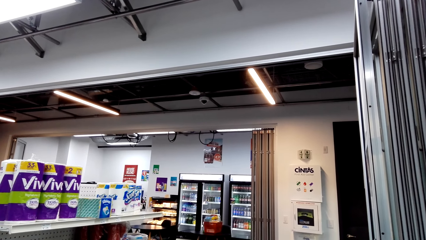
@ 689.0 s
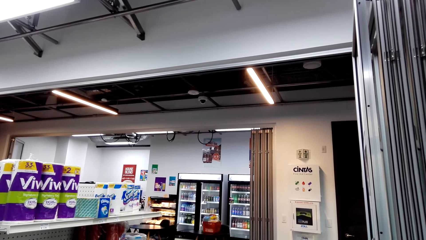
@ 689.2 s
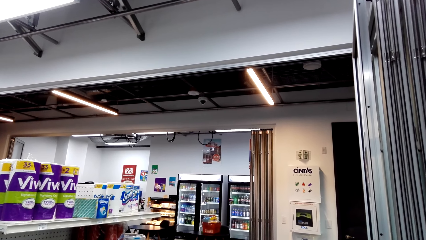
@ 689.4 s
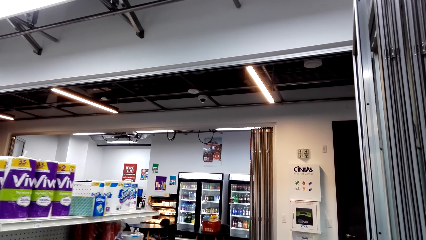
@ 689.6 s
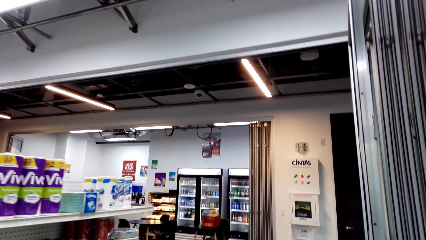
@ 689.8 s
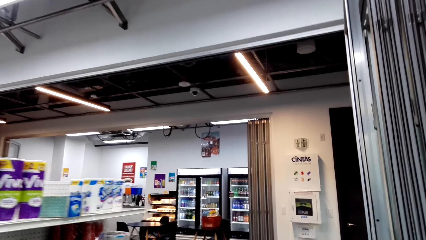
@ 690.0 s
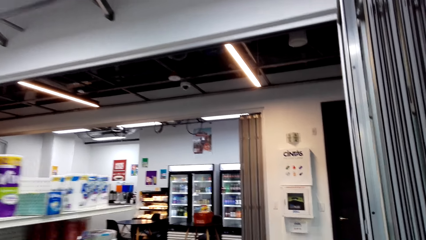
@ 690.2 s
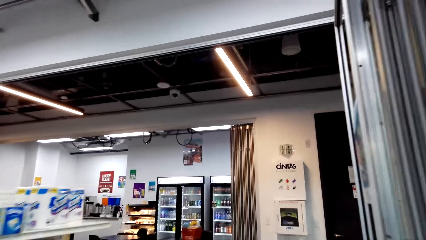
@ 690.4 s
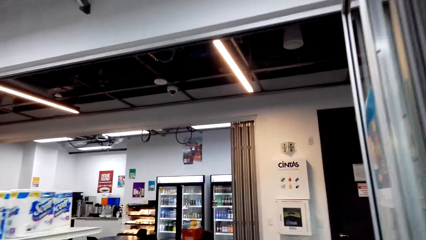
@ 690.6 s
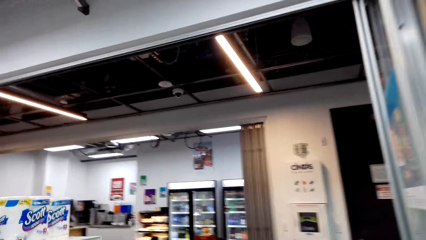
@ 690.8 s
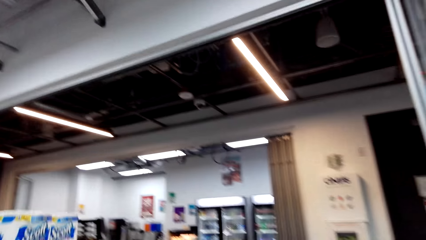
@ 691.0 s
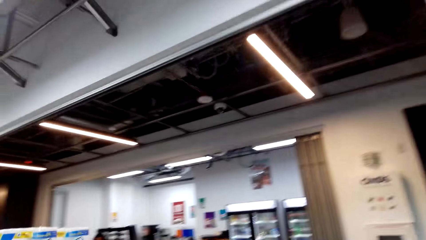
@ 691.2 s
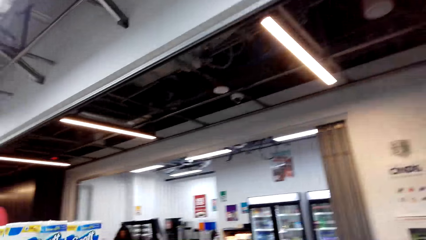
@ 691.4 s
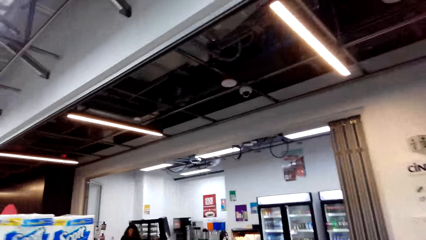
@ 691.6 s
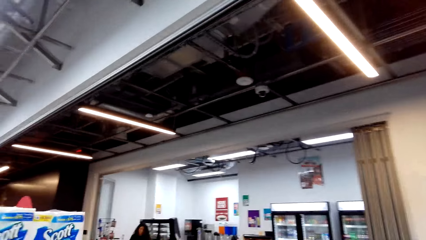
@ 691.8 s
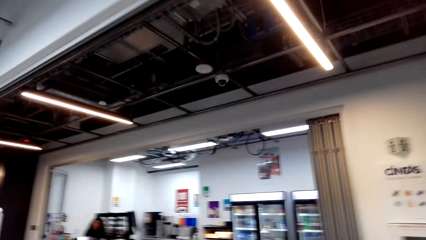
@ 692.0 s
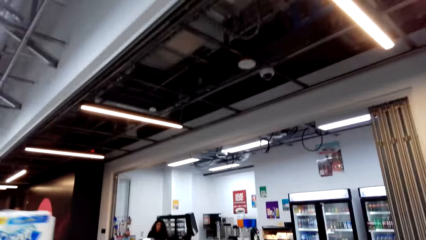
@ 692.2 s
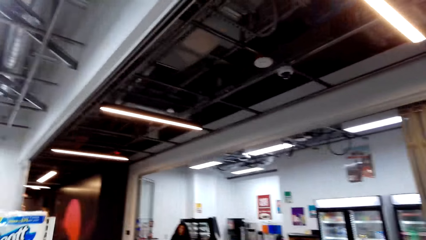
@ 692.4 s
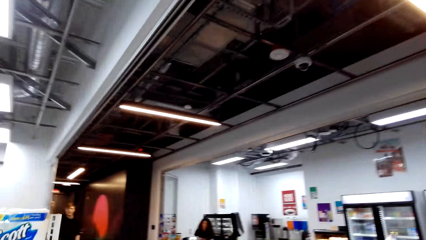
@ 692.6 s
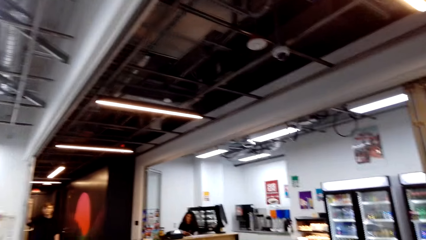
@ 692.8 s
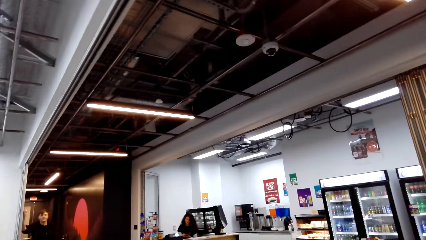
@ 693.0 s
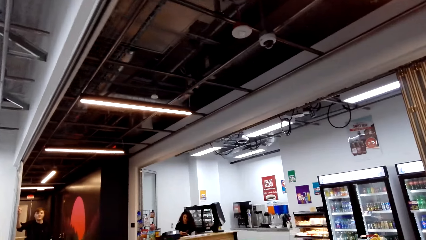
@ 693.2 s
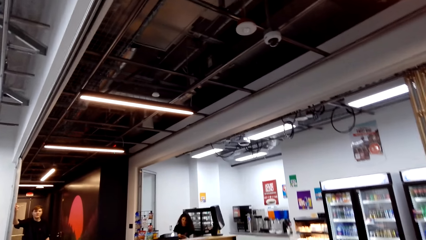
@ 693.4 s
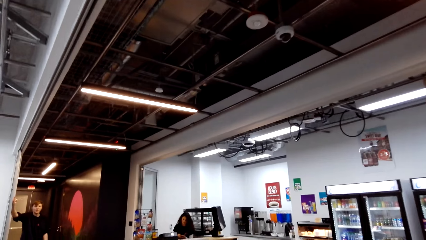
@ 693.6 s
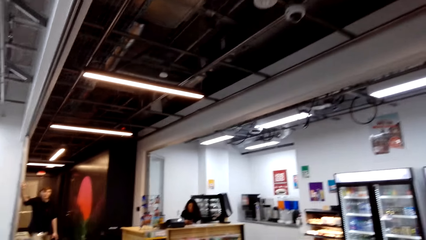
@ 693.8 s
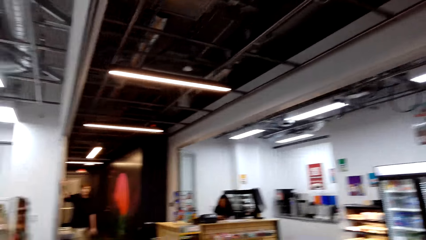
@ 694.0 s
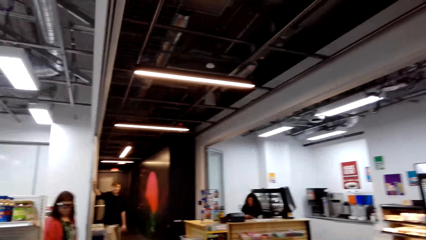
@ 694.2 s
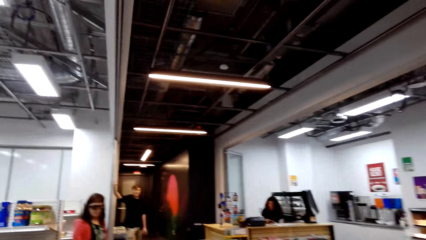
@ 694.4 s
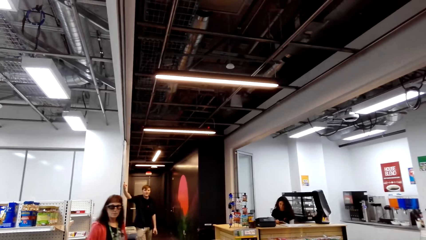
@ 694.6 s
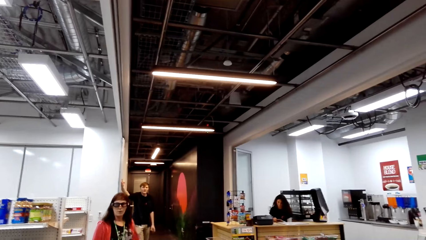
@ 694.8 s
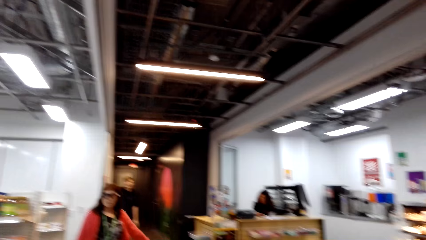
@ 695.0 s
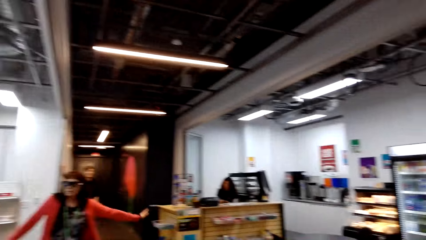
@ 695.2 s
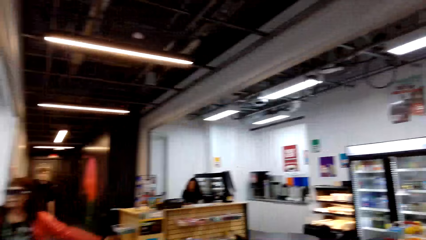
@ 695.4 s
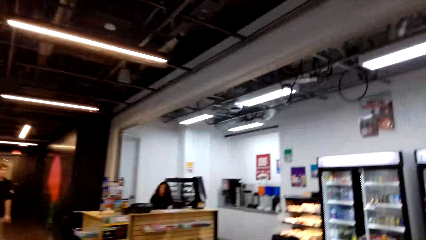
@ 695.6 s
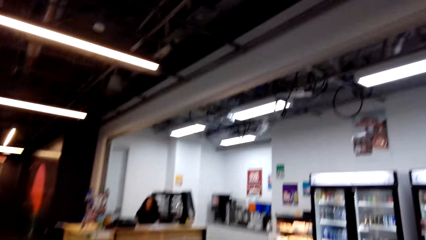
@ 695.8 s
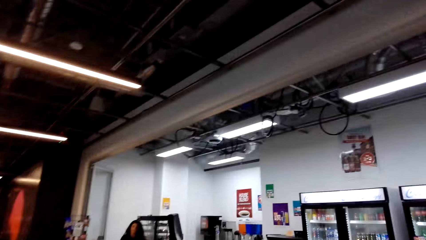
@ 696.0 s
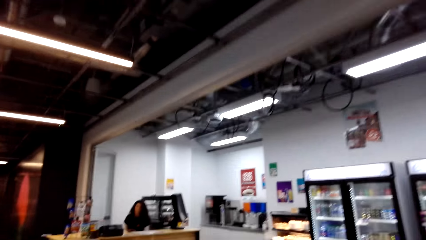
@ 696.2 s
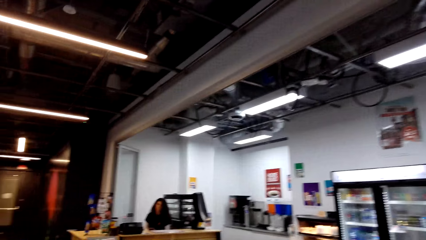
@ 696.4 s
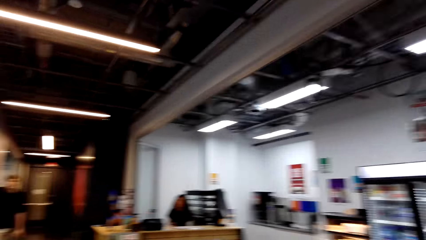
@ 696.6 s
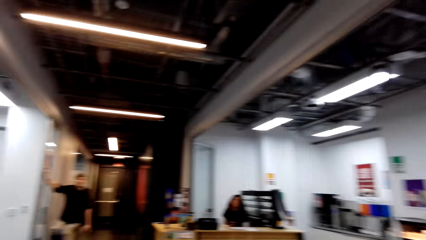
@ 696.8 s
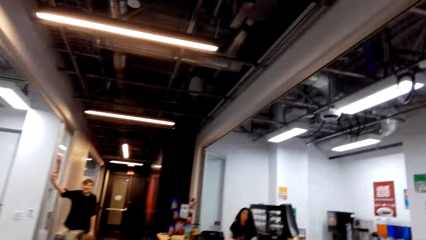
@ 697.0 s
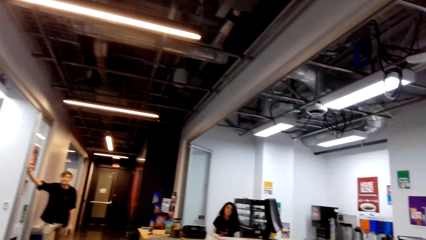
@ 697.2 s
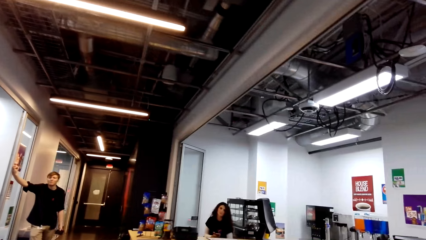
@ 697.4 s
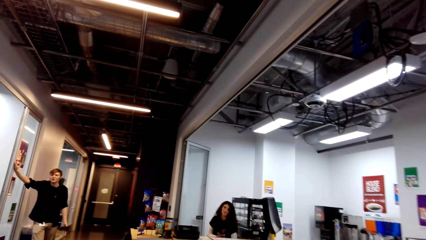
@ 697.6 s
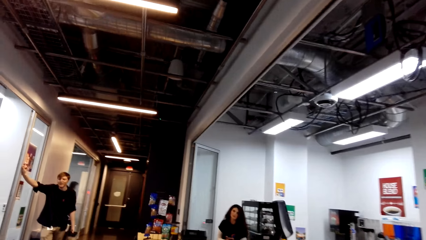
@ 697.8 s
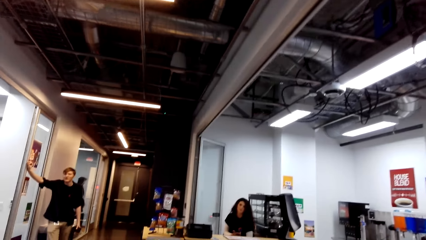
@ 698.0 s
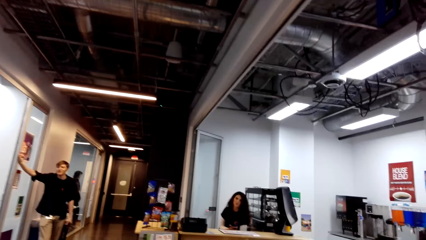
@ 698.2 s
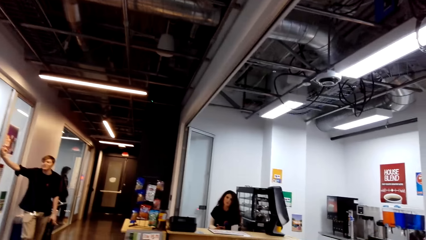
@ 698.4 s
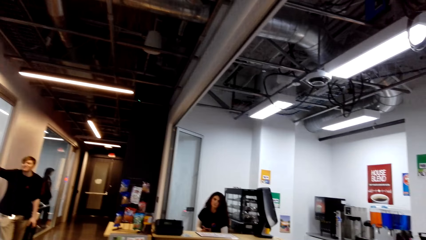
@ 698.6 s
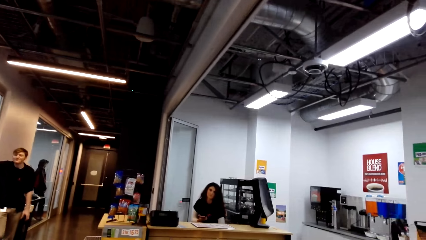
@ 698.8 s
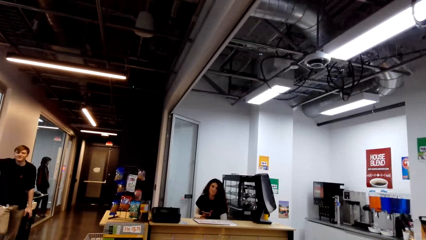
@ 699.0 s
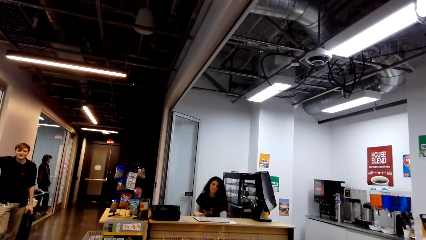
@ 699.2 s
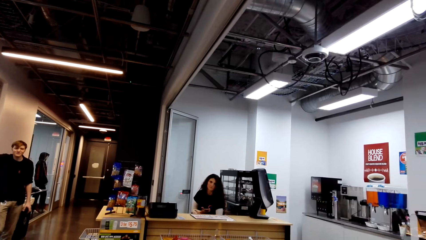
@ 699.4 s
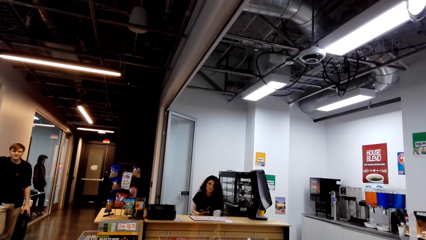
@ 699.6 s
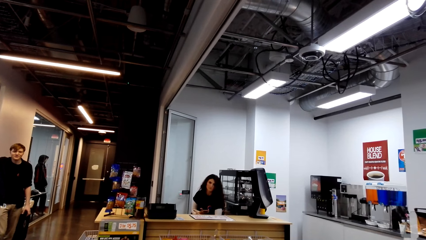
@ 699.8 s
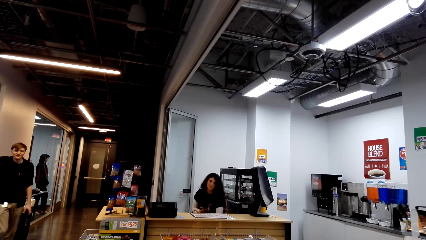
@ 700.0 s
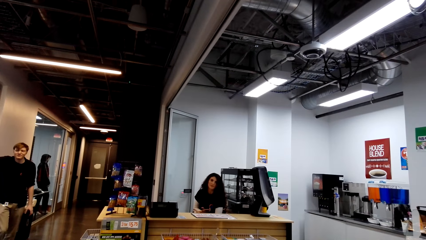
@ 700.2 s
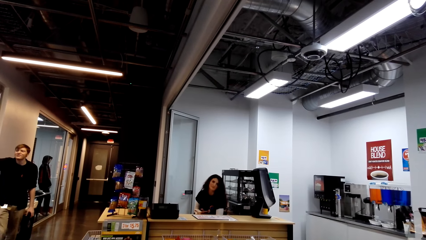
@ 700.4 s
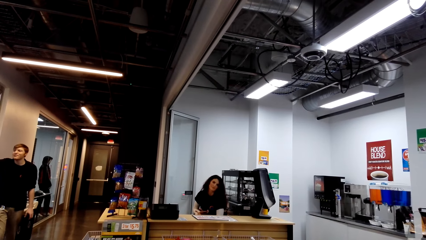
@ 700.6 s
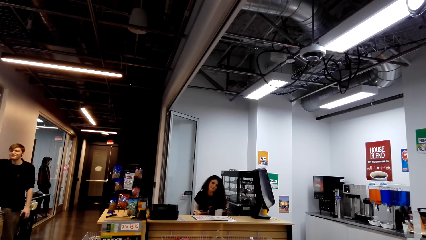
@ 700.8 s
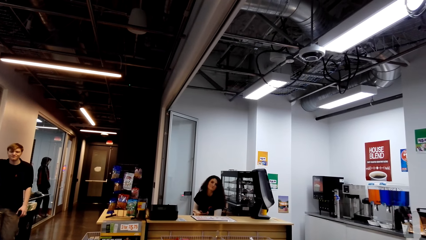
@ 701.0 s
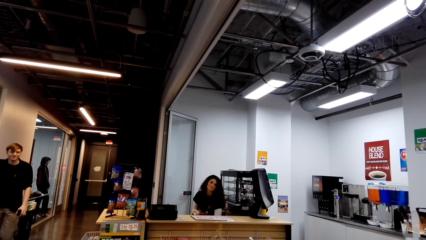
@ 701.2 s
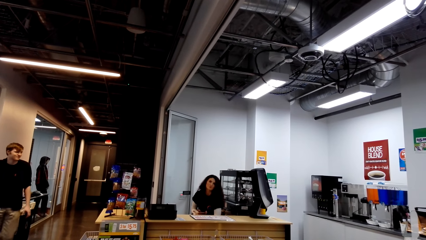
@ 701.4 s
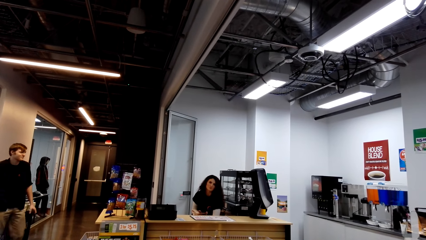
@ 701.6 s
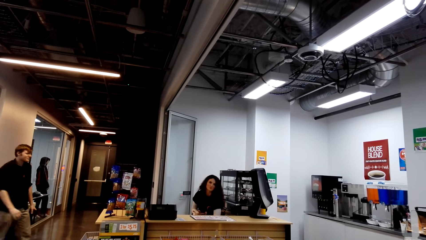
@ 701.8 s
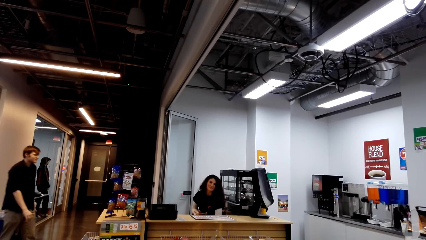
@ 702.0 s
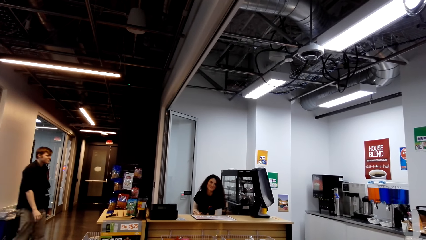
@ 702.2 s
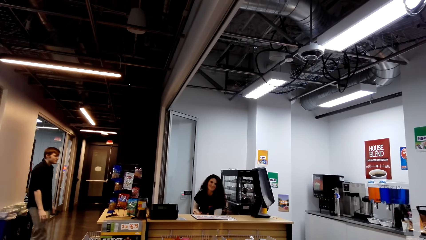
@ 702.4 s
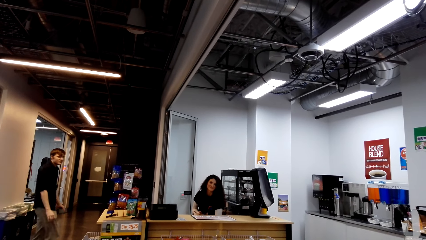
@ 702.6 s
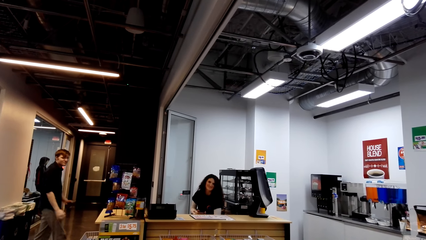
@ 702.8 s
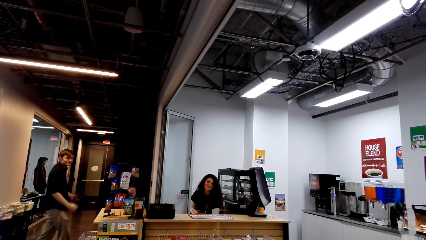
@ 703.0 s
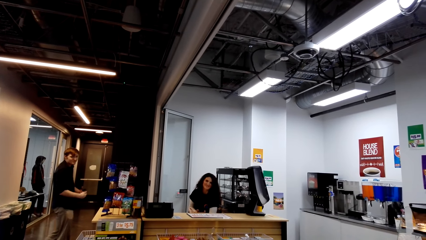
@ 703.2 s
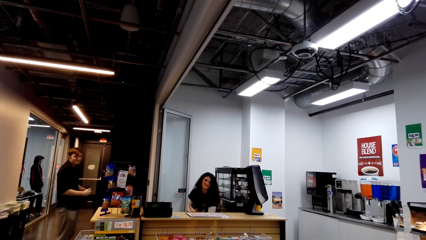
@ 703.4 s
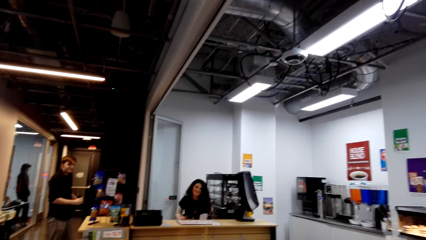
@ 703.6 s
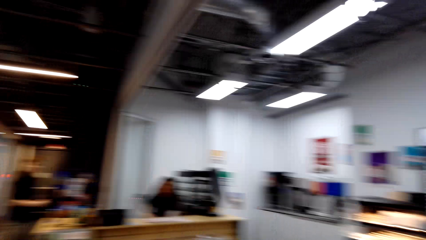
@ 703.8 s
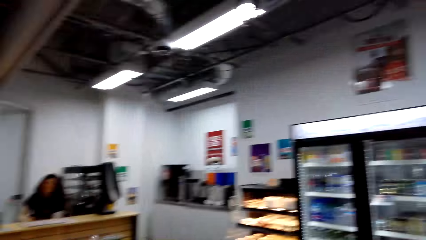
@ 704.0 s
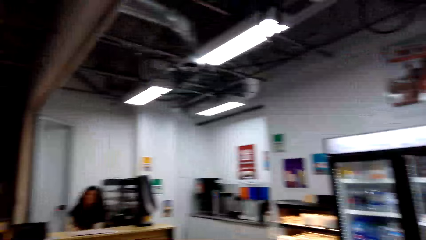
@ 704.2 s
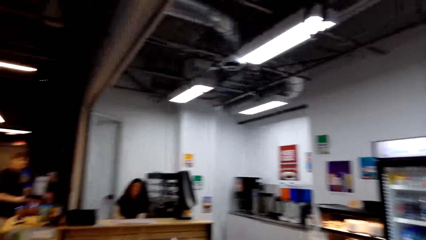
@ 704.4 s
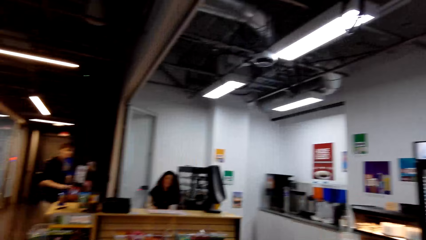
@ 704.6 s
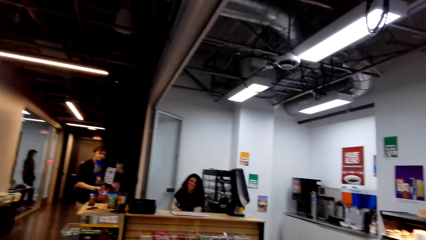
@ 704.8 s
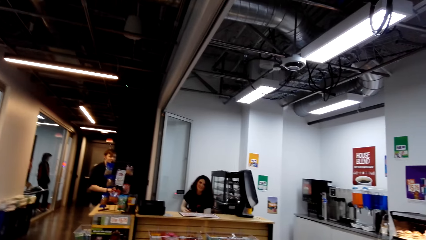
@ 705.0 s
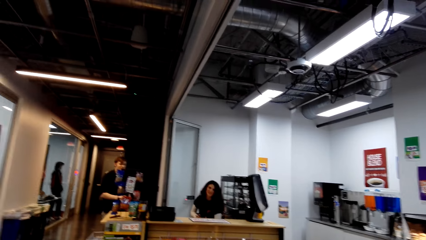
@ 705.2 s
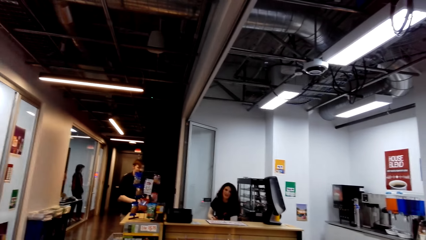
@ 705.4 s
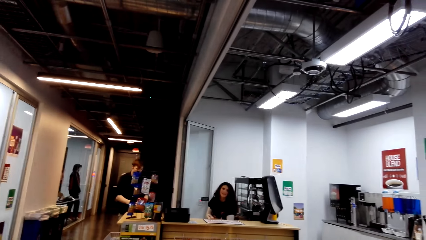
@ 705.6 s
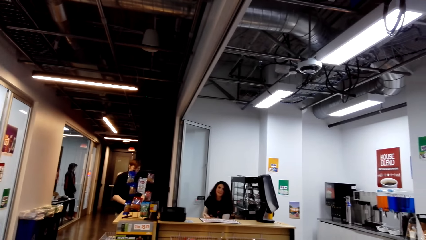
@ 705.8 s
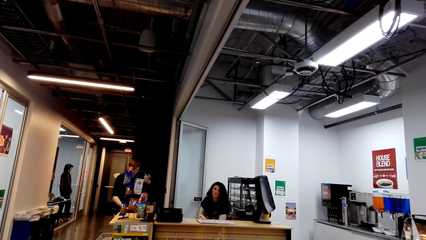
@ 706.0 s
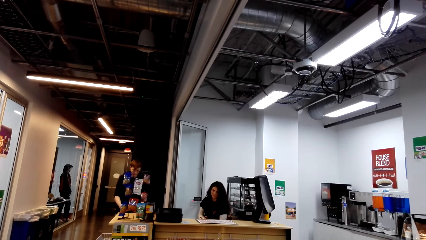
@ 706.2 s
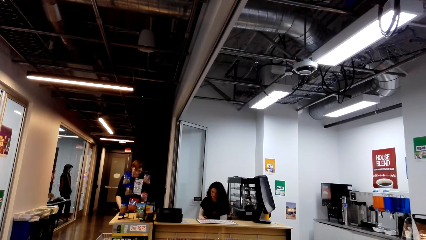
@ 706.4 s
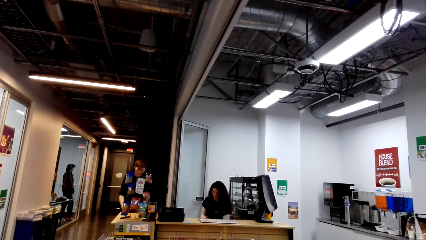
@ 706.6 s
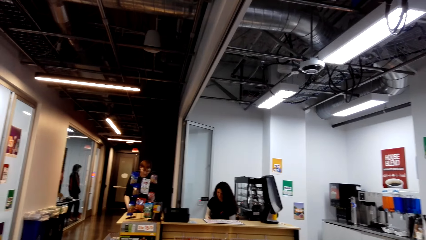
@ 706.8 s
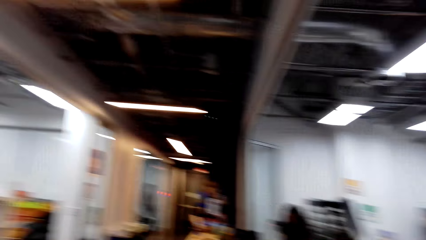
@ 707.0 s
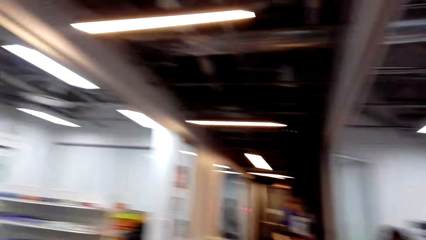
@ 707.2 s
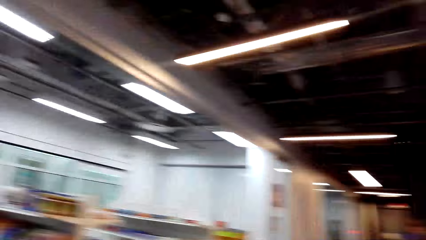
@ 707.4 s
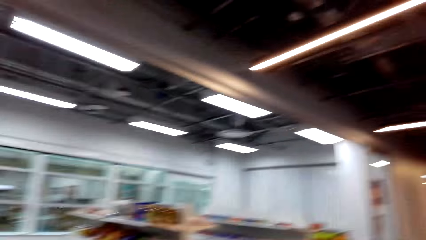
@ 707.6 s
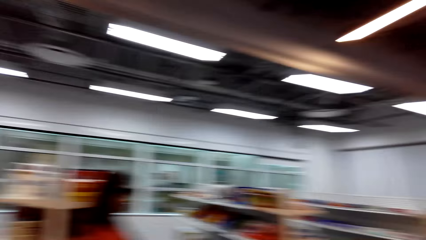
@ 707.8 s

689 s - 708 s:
The camera wearer walks around the supermarket. A lady sits at the counter. Another lady walks around the supermarket. A man stands in the supermarket. The camera wearer dialogues with a cashier. The man walks around the supermarket. The man stands beside the first lady.
